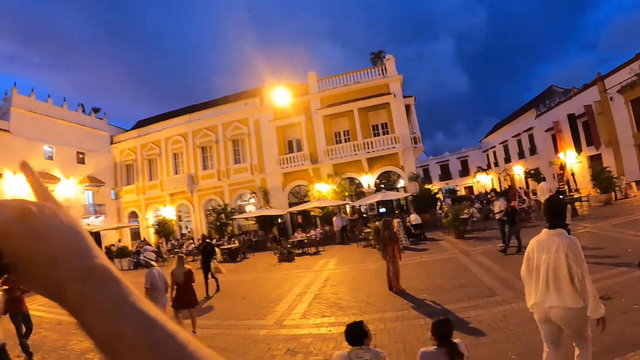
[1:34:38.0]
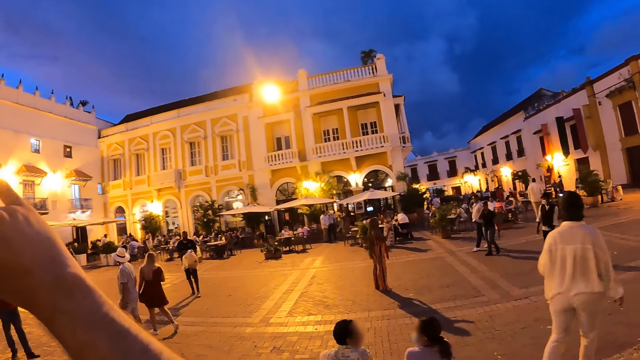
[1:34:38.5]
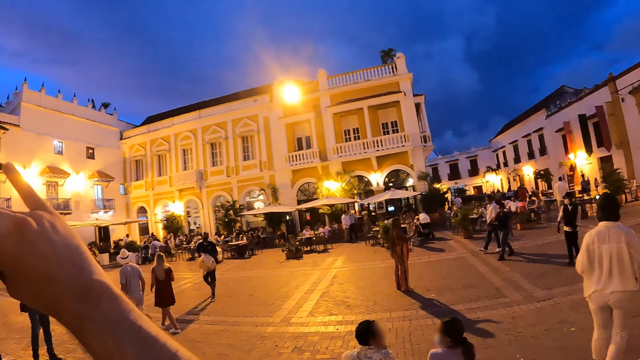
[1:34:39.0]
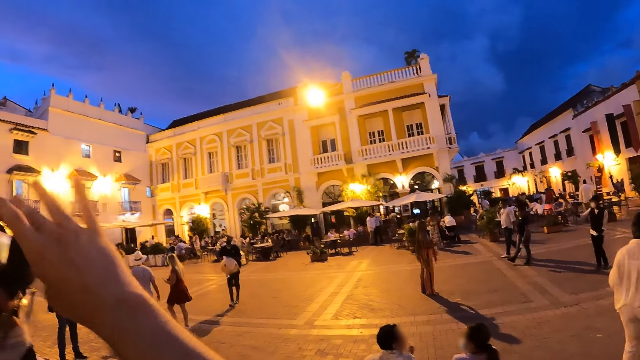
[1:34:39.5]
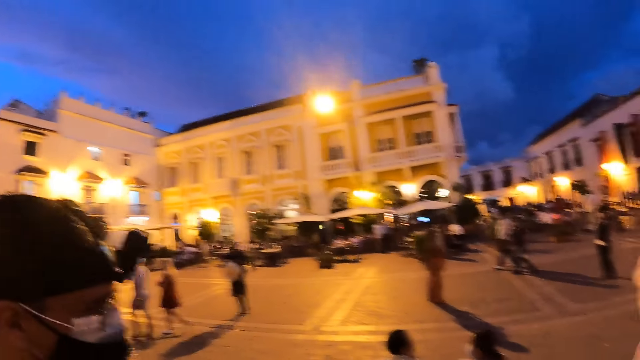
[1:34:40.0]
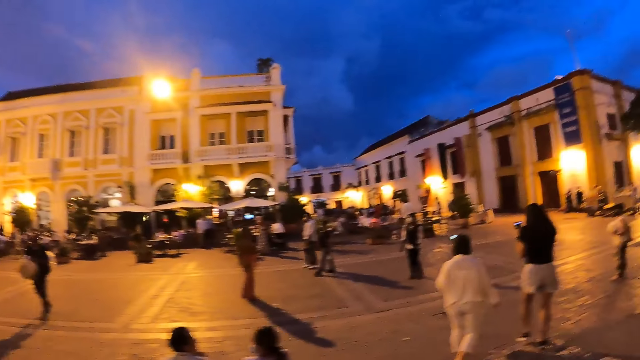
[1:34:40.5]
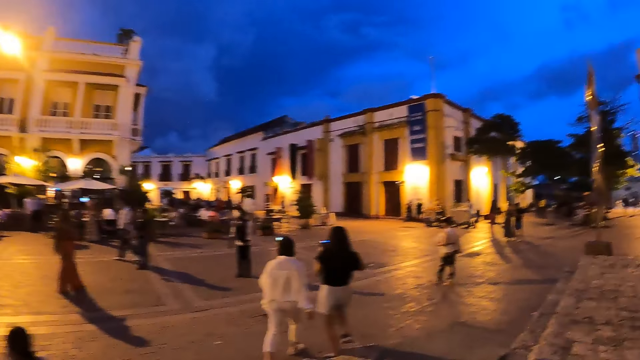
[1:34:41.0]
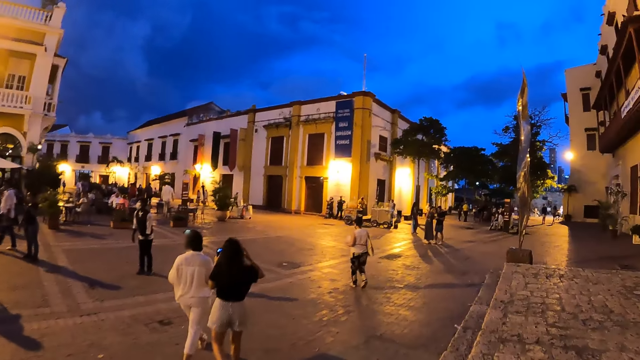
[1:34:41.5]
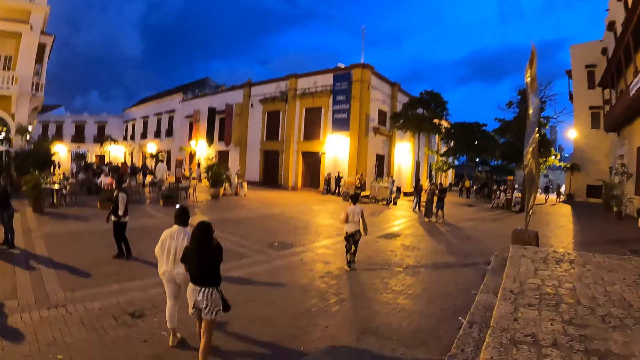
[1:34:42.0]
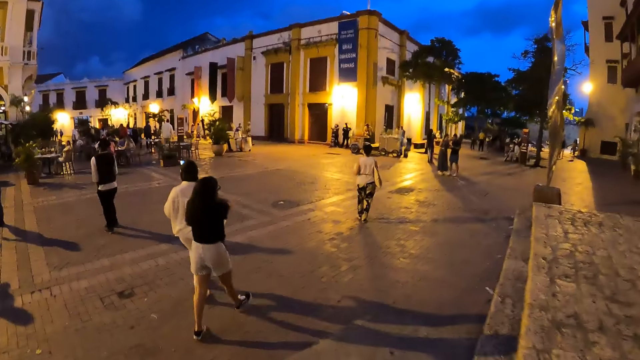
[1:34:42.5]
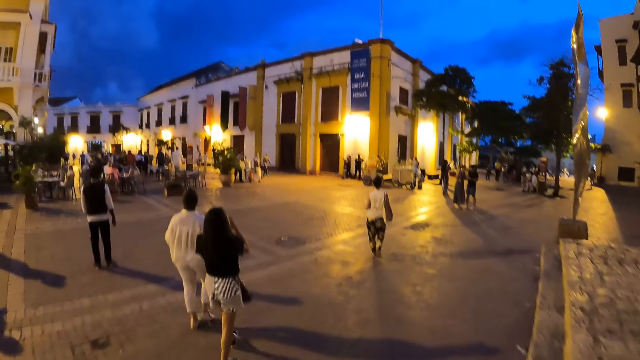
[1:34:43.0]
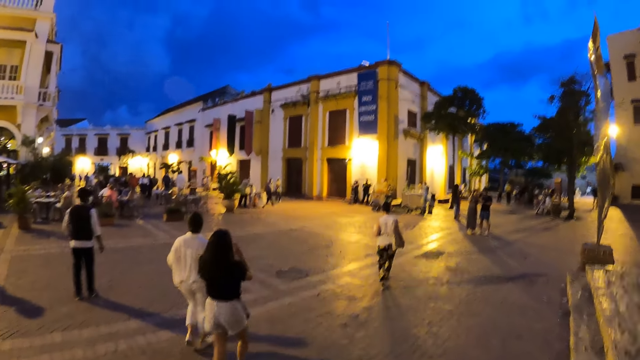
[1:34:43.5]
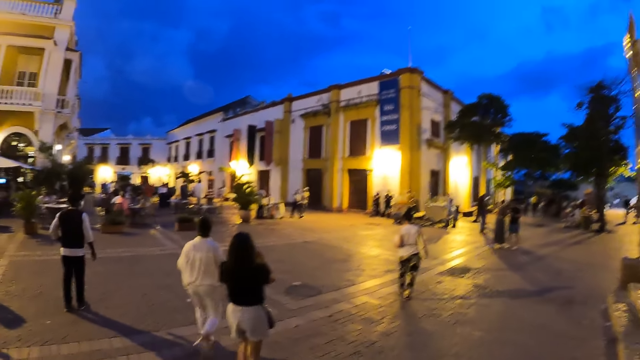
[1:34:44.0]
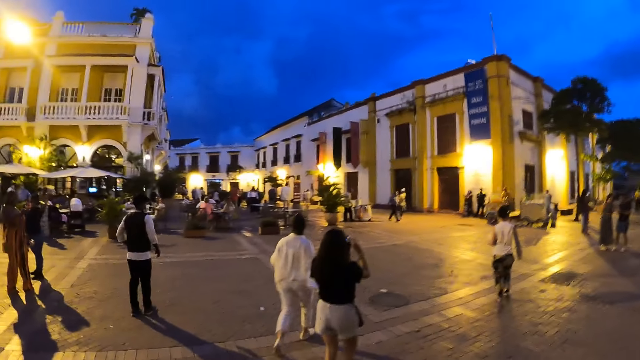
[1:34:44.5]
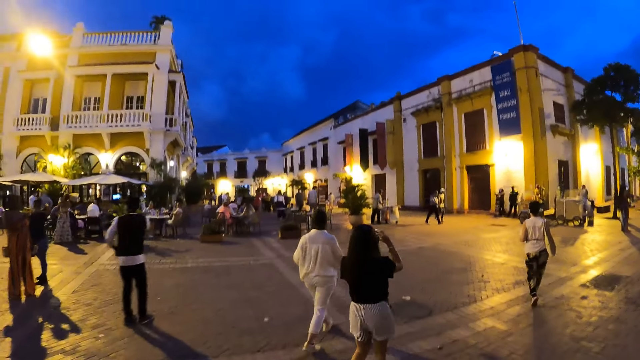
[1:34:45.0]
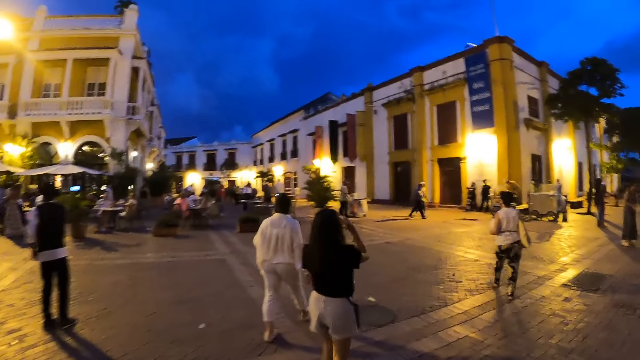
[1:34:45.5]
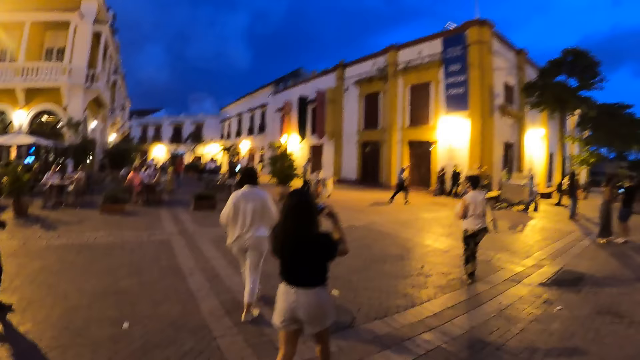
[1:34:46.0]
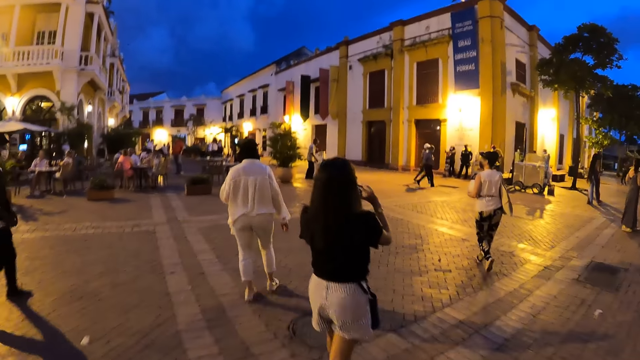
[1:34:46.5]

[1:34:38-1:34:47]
The camera wearer adjusts the camera on the man's head with both hands. They look around the street and walk along the street. The woman runs her right hand through her hair. The woman holds the phone with both hands.

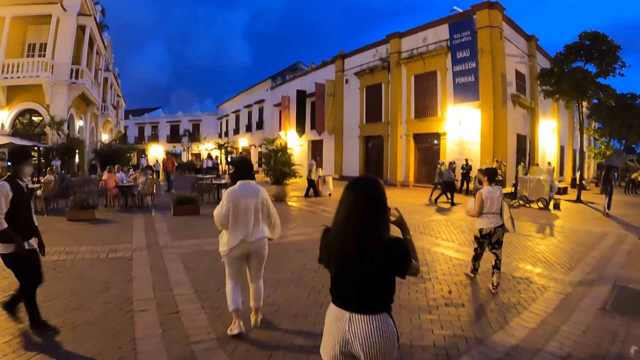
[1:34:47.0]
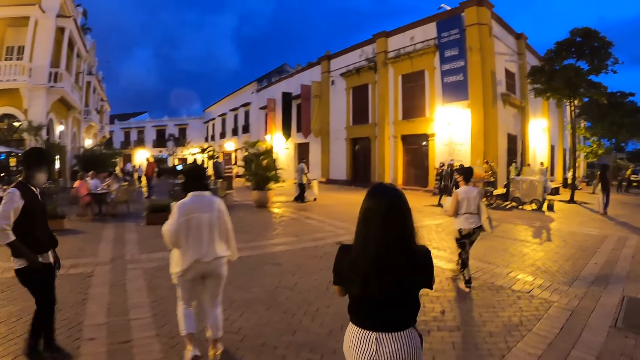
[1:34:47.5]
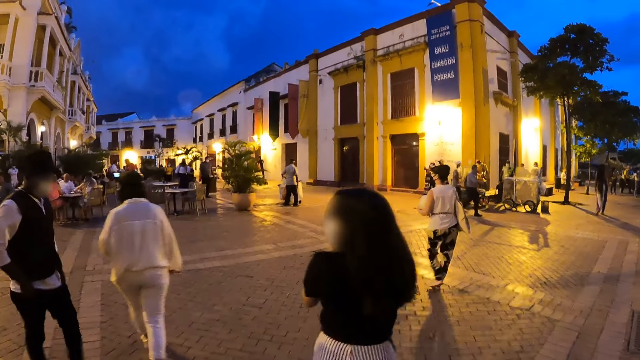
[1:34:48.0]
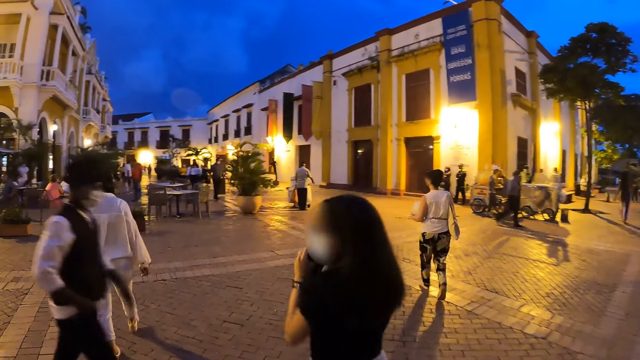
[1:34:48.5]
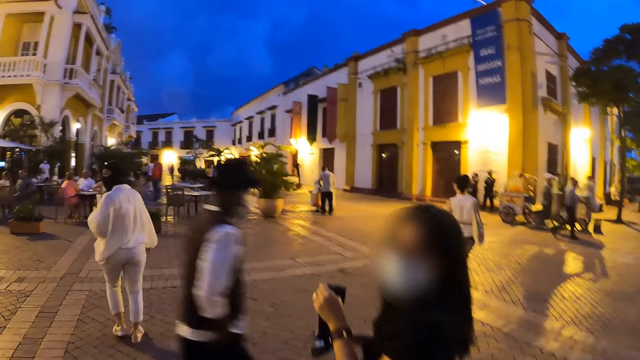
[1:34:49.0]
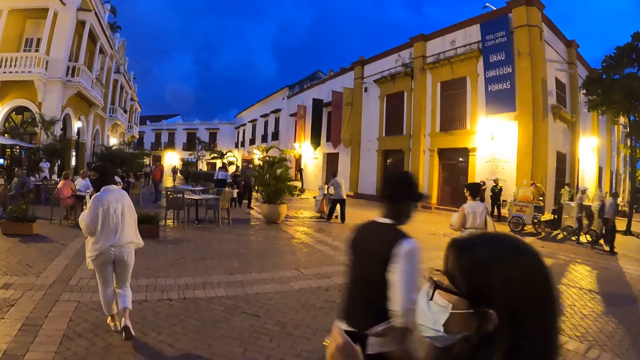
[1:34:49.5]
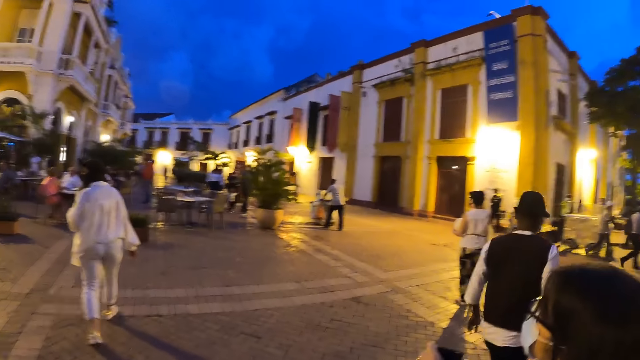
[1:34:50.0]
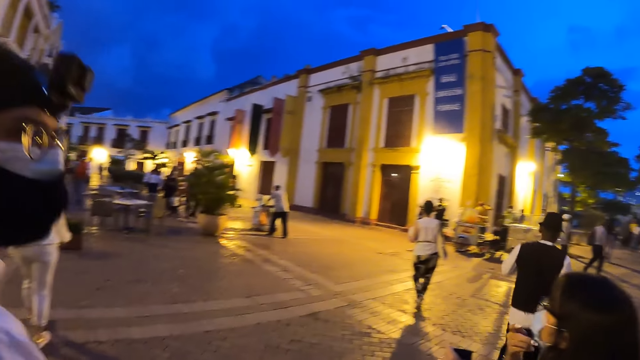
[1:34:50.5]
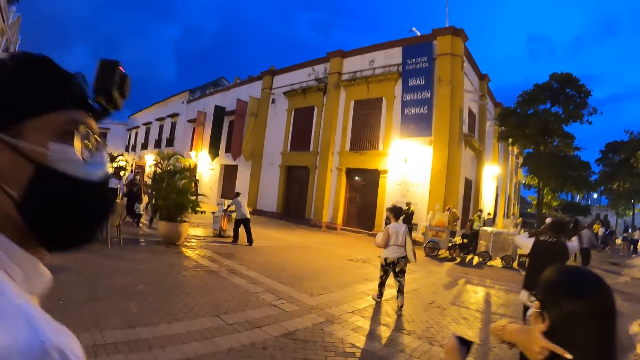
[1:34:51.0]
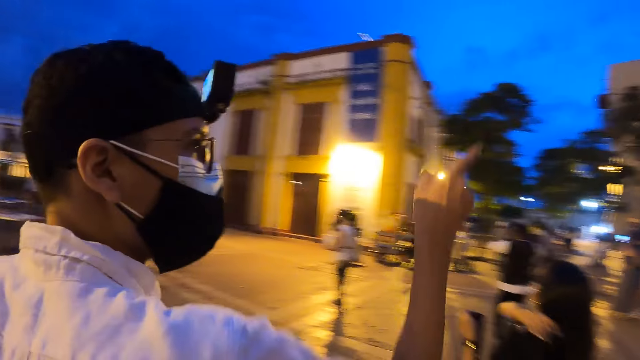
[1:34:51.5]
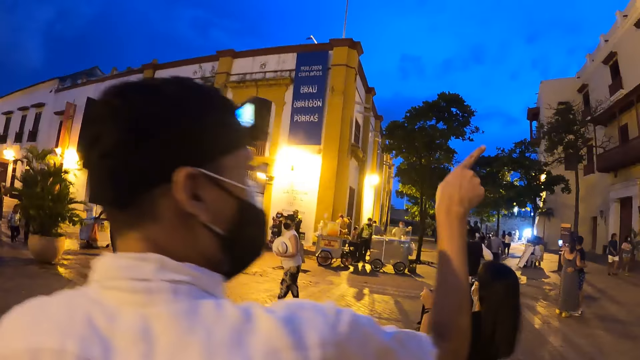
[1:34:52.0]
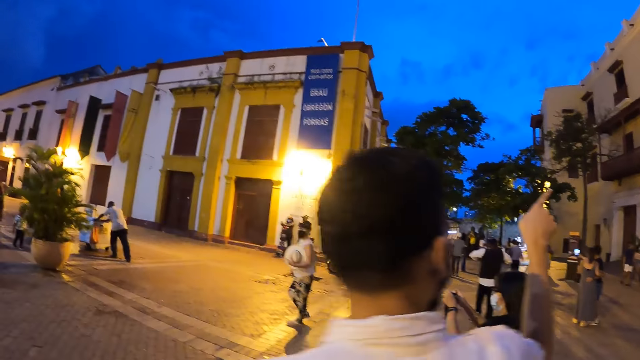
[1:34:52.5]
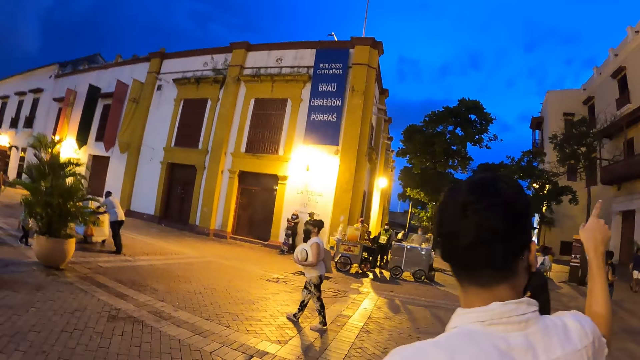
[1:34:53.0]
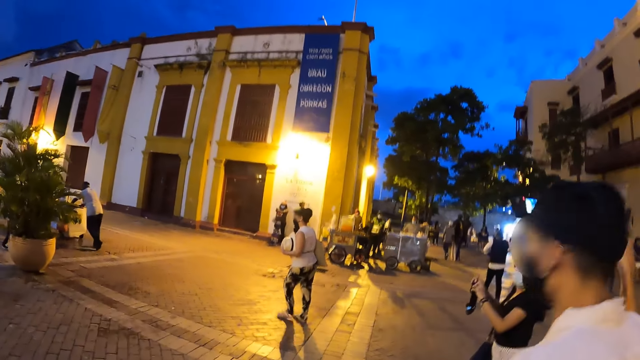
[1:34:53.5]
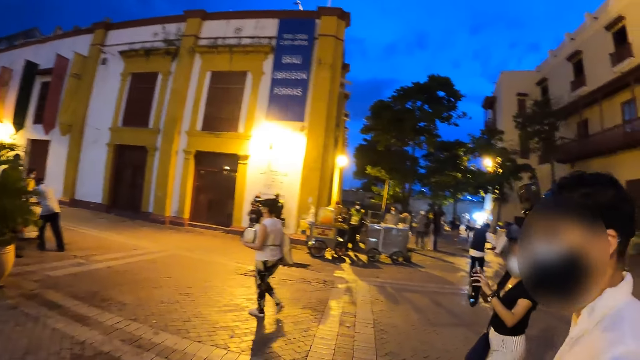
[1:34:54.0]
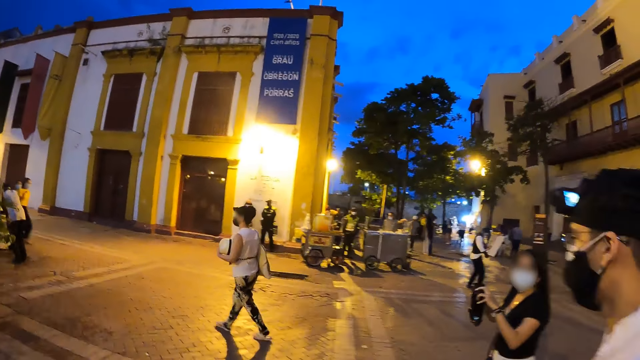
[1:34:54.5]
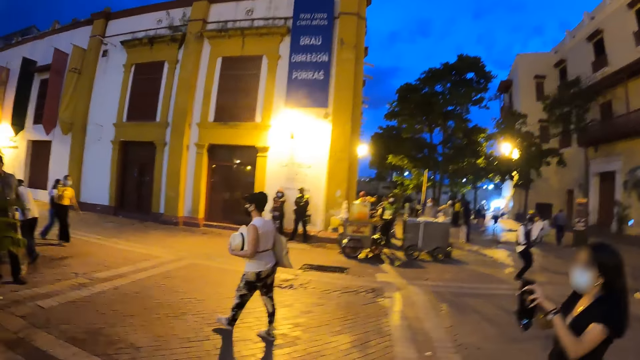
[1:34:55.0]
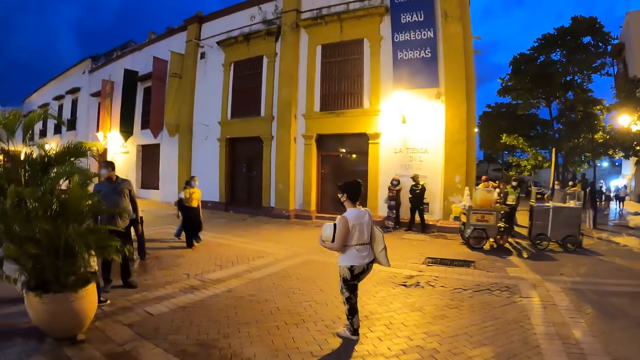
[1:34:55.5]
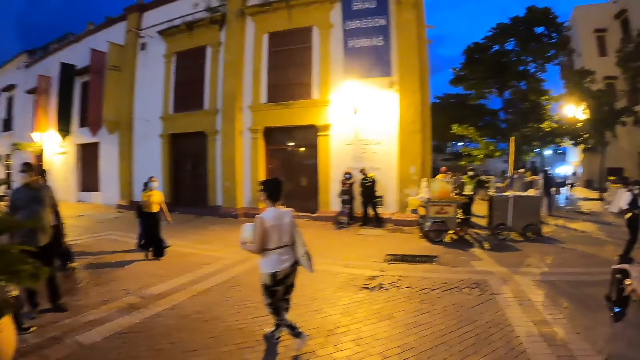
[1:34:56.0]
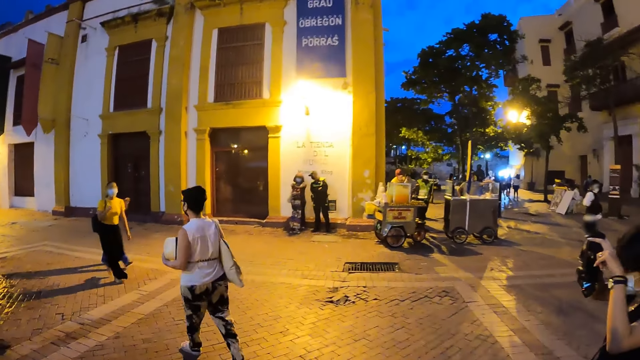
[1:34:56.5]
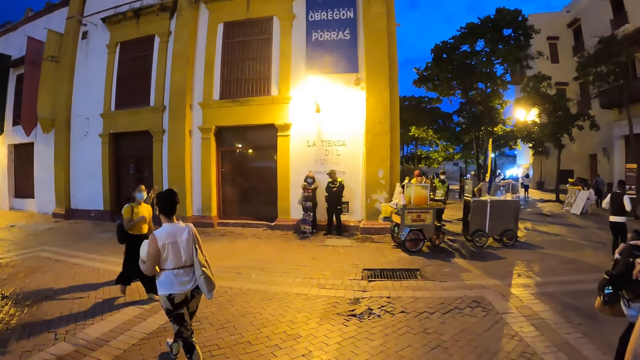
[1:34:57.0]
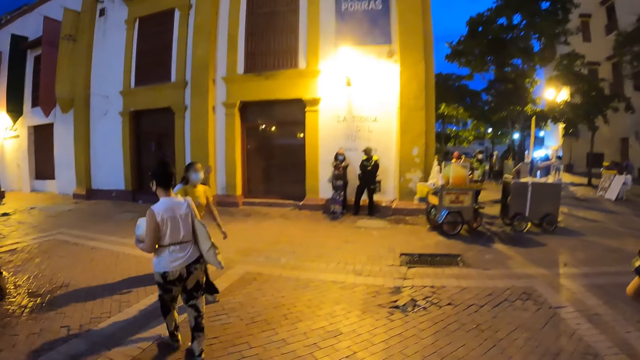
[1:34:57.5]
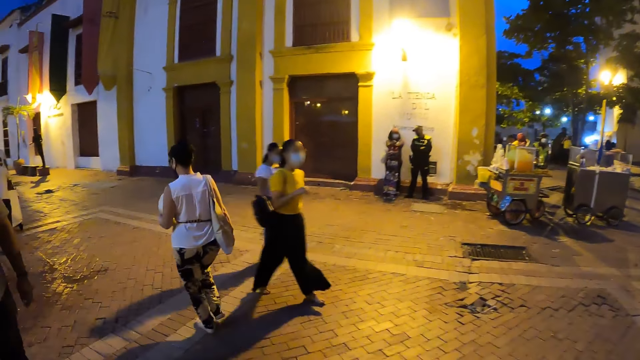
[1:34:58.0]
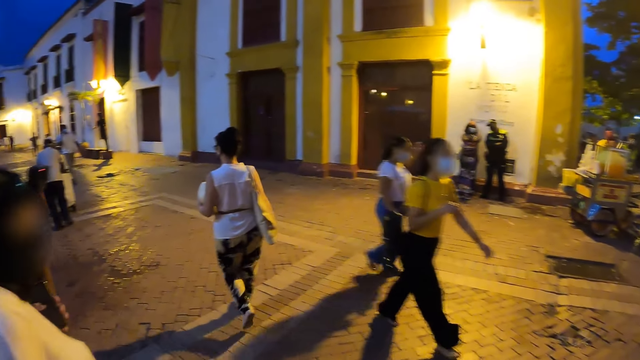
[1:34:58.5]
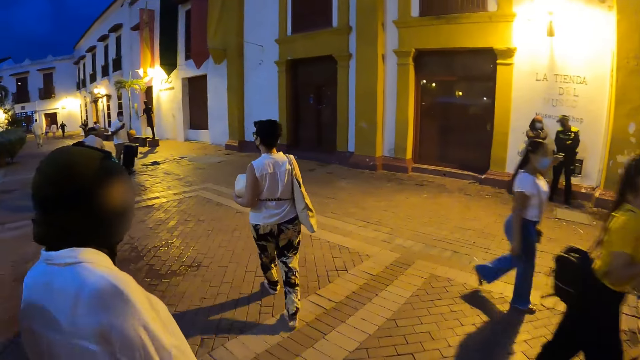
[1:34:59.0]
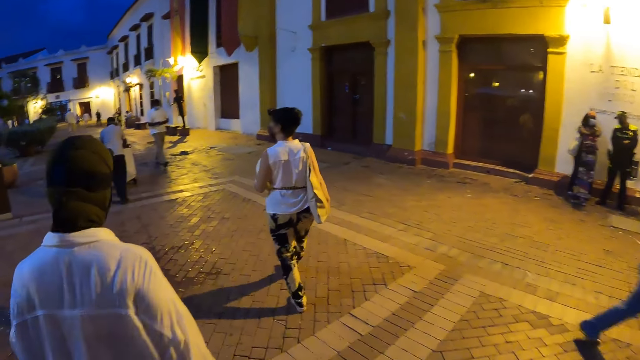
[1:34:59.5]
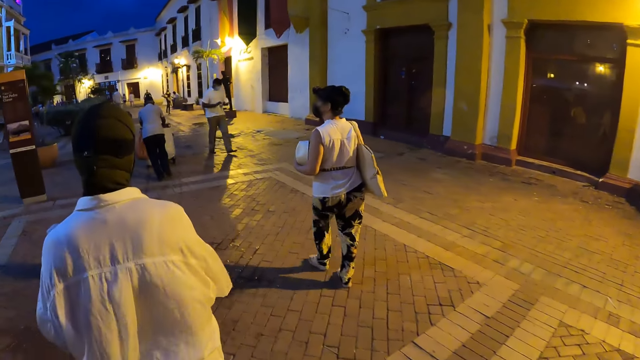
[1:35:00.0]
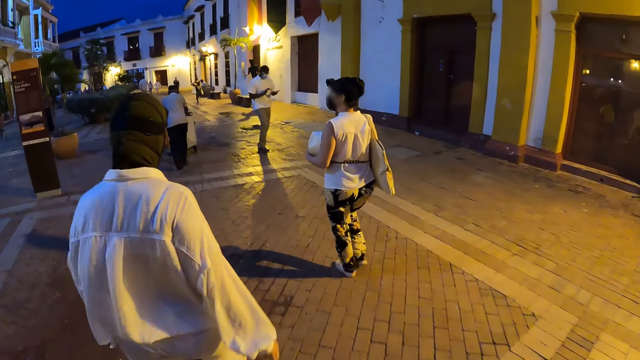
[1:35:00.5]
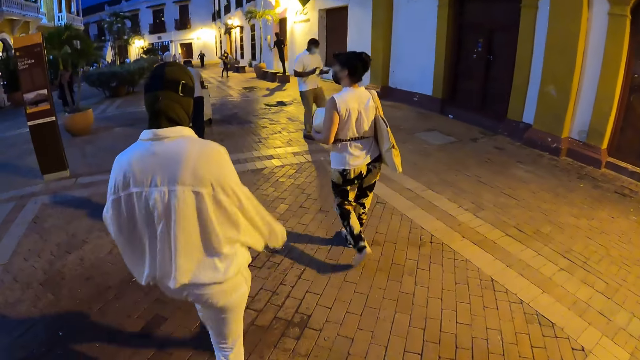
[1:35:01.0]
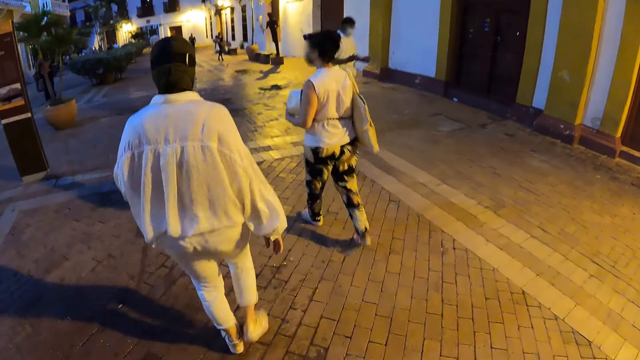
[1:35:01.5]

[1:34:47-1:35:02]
The camera wearer interacts with a man and a woman. The man points his right hand towards a building. The woman wears the head camera on her head with both hands.
